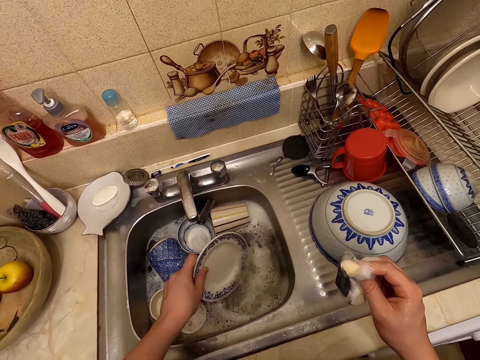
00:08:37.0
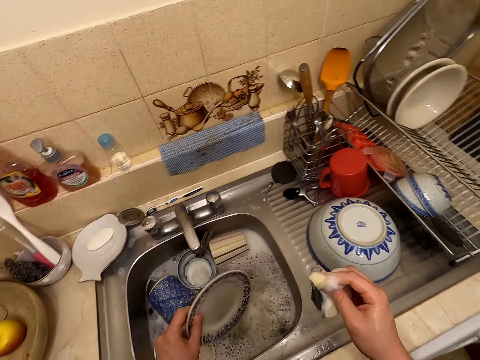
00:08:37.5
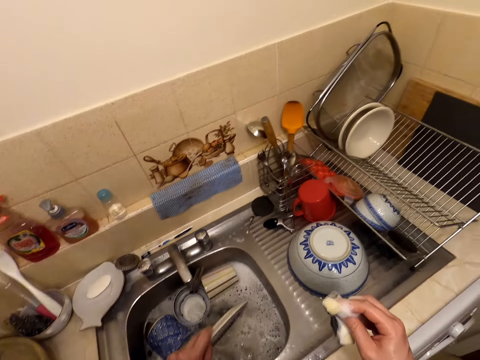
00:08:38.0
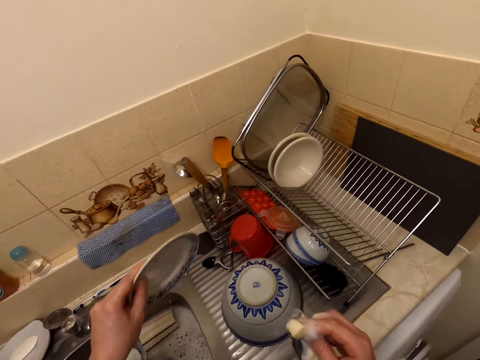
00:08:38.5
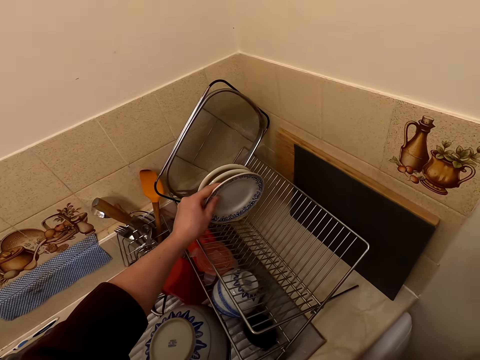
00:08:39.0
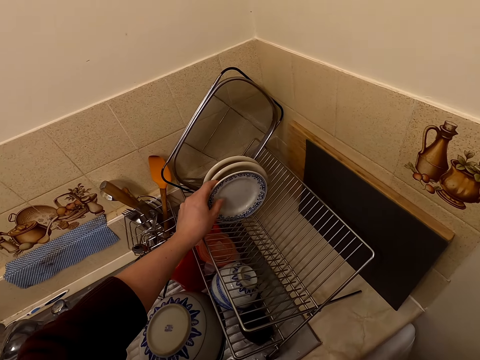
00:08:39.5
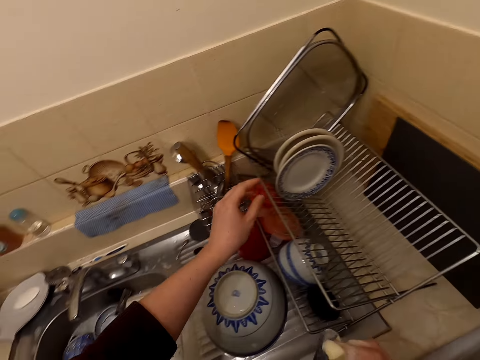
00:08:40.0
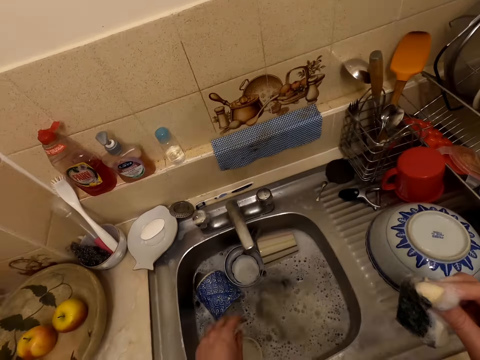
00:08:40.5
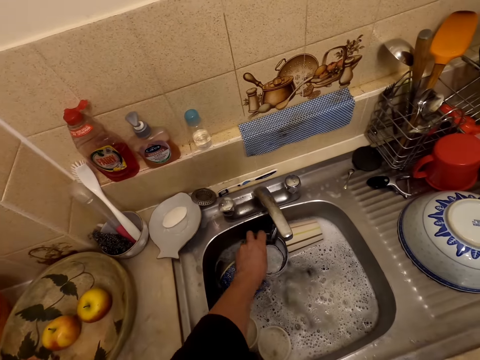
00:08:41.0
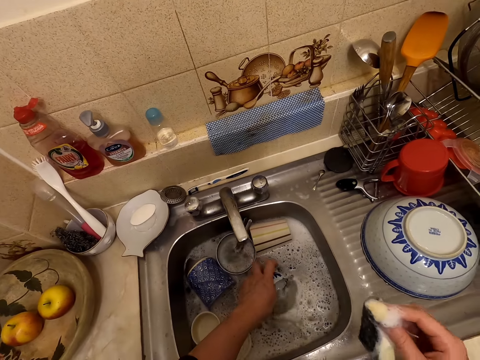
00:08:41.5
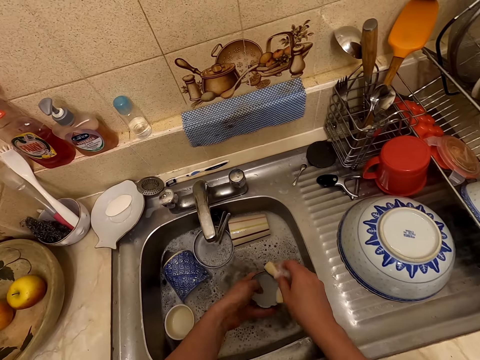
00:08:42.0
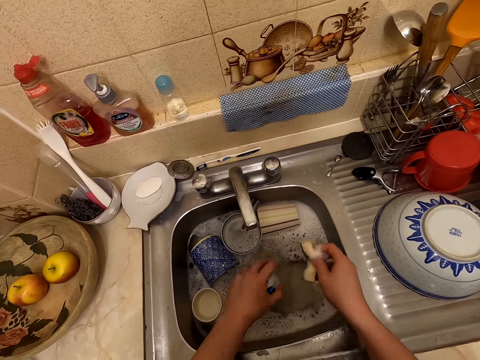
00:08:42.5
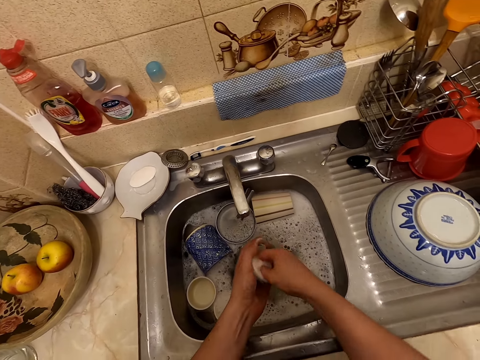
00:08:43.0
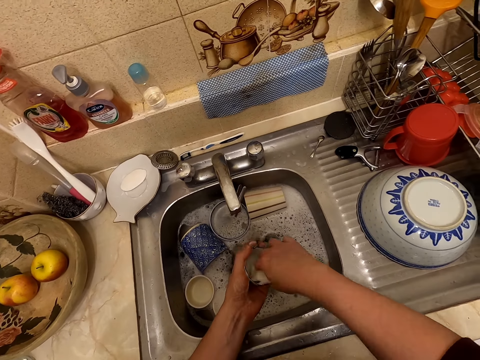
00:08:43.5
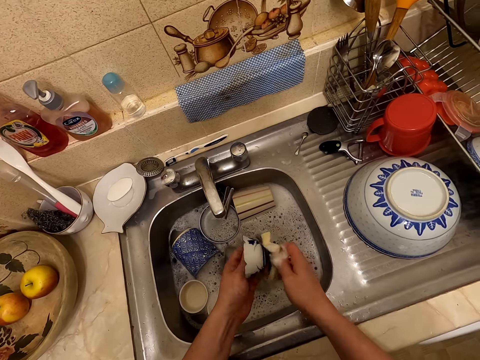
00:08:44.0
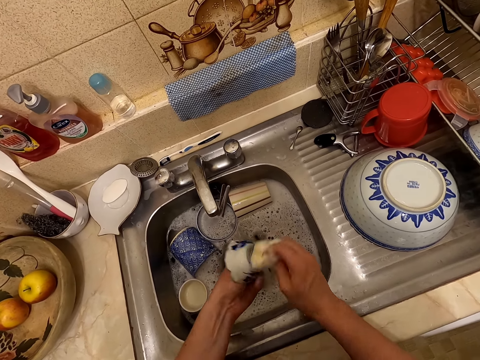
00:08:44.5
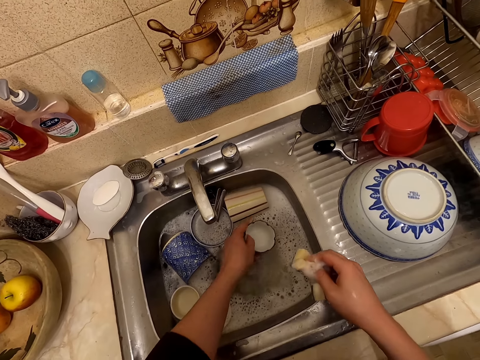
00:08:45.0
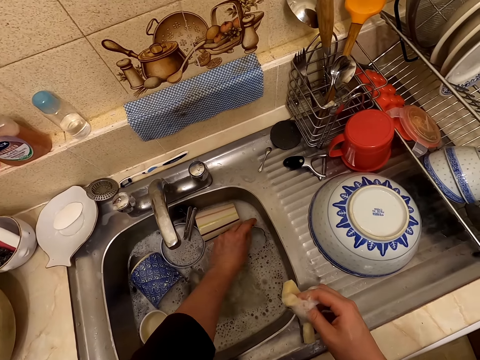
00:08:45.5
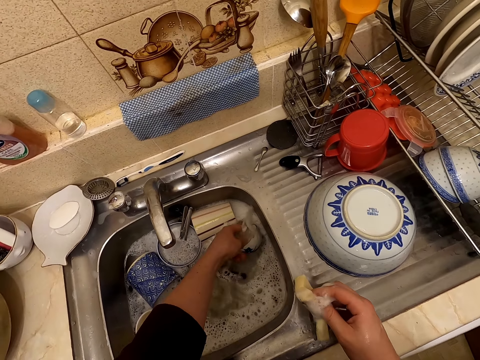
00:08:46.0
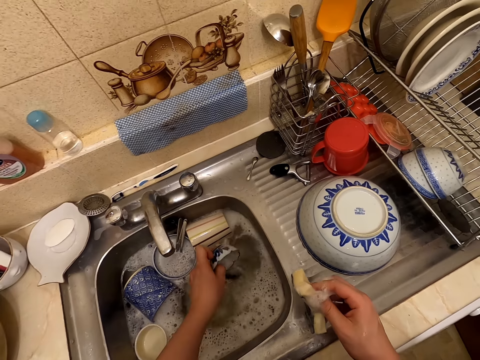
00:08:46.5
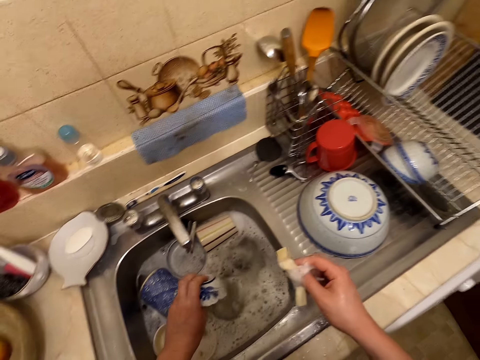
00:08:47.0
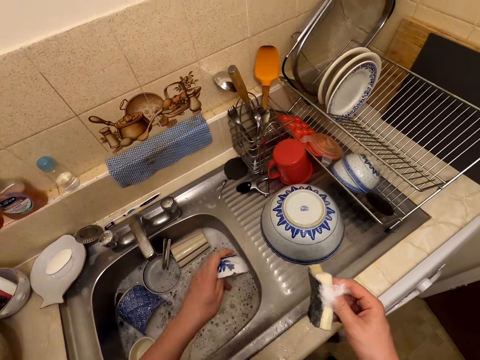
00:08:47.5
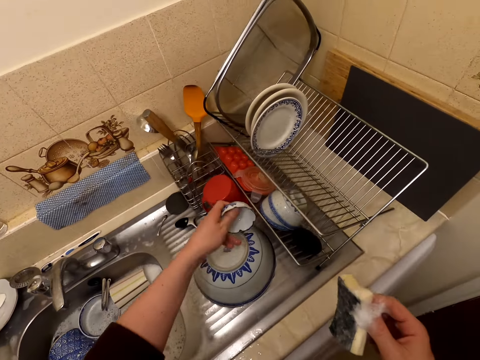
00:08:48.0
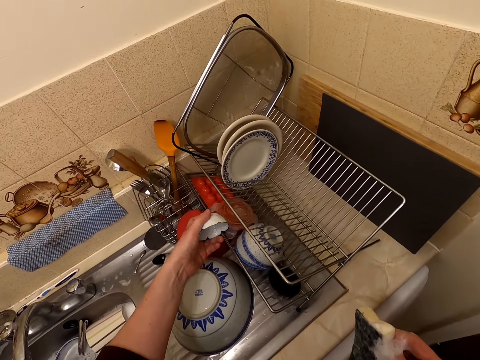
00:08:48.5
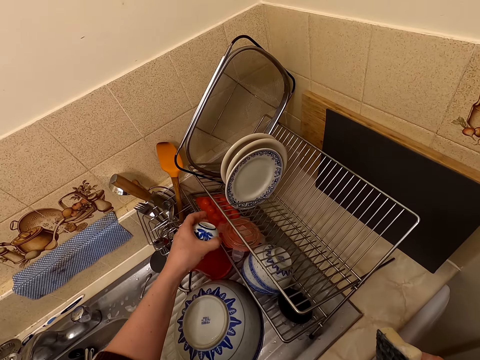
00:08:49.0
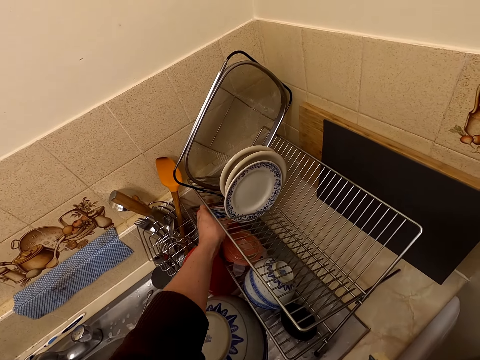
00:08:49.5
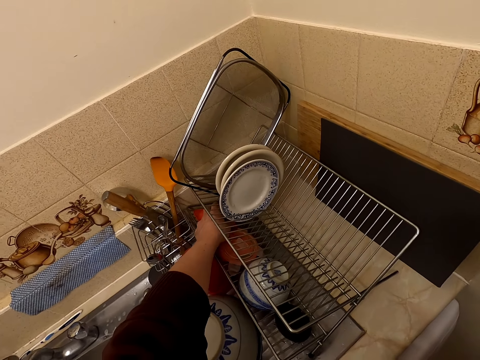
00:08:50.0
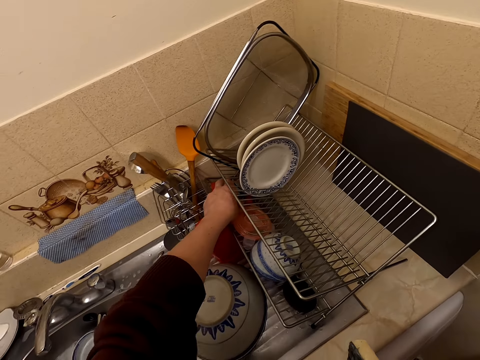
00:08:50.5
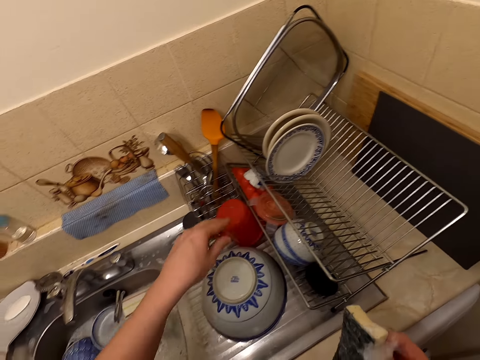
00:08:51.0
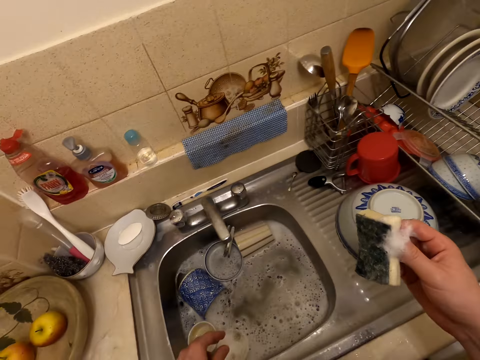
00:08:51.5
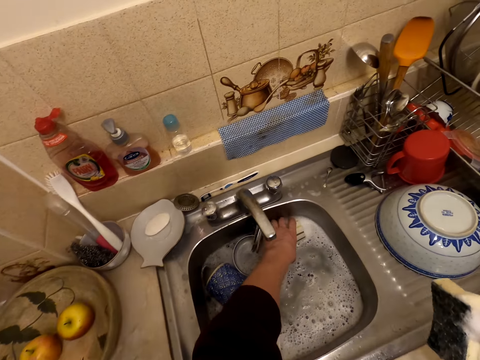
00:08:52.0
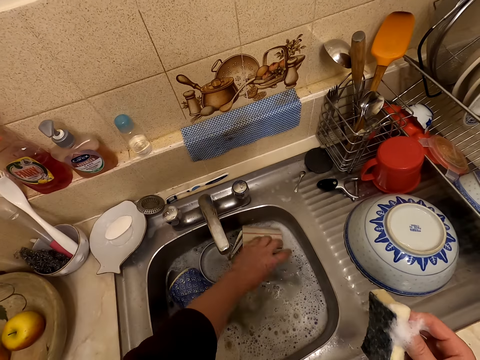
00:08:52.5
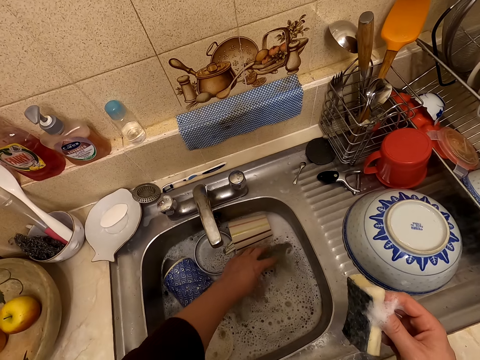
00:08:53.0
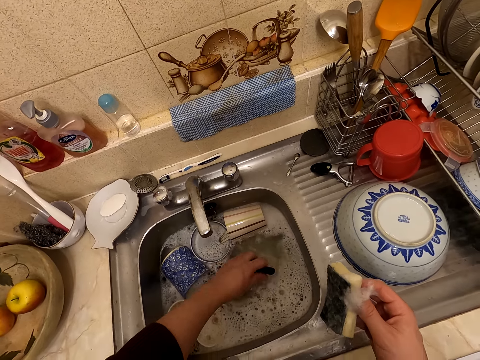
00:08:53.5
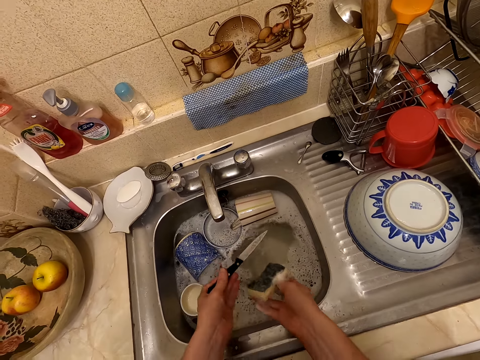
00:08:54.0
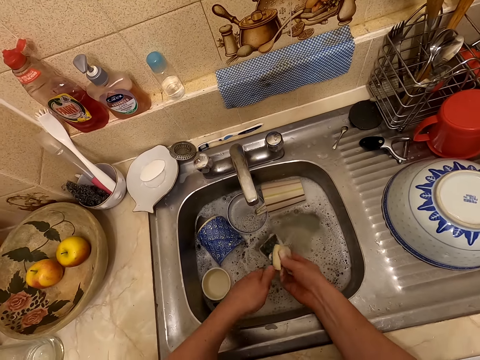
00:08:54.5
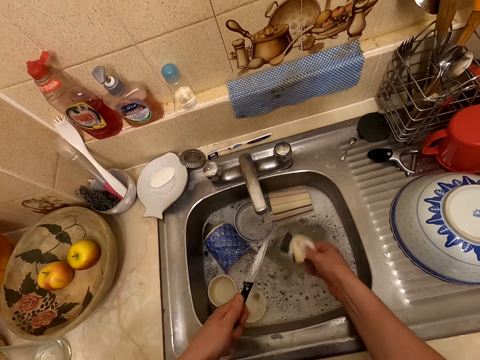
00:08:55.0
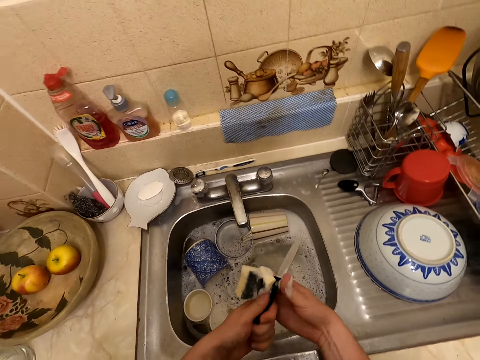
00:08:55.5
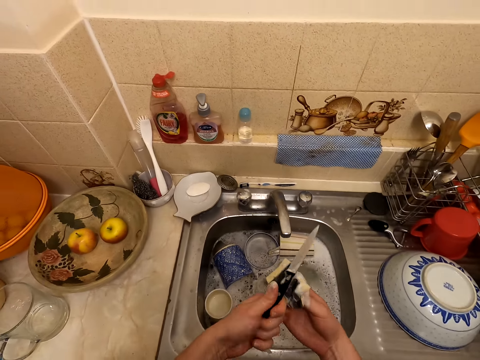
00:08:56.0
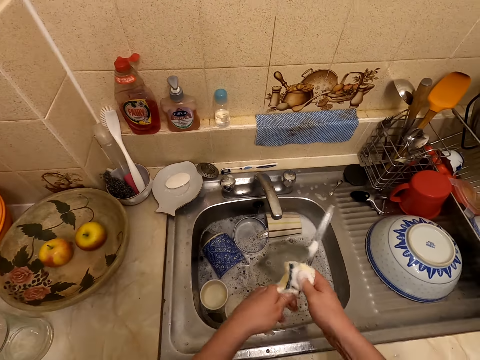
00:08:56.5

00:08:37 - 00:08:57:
The camera wearer puts a plate on the utensil rack. They take a soup bowl. They dip the soup bowl in the water. They wash the soup bowl with a washing sponge. They pour water from the soup bowl. They dip the soup bowl in the water. They put the soup bowl in the utensil rack. They touch a cup in the sink. They pick up a knife from the sink. They wash the knife with the washing sponge.

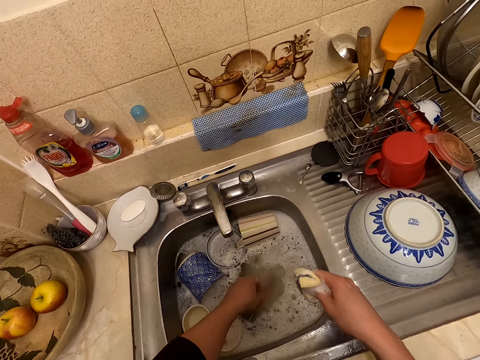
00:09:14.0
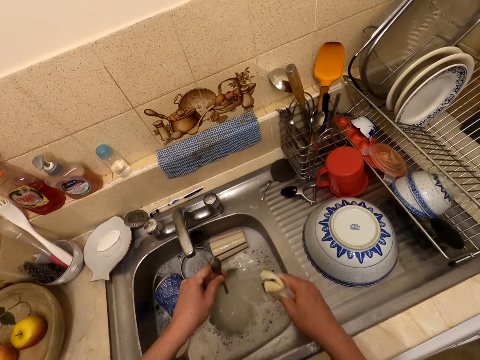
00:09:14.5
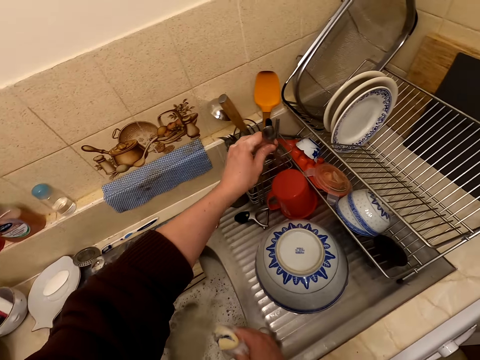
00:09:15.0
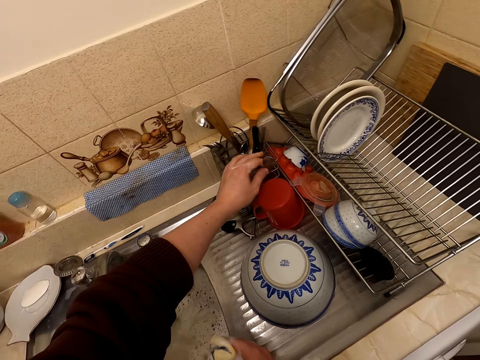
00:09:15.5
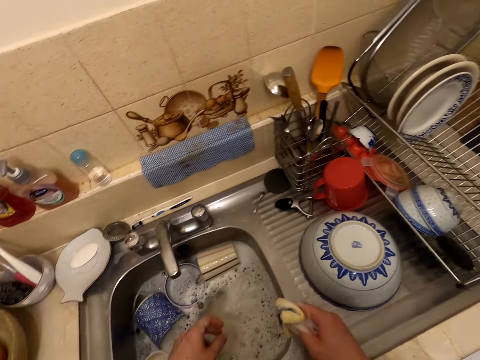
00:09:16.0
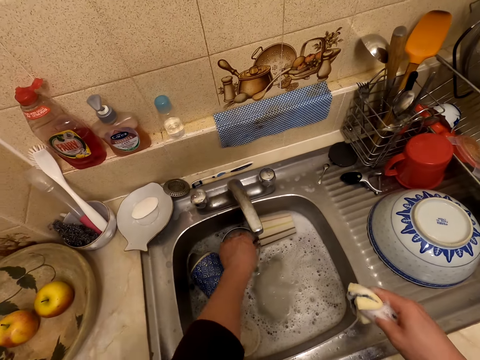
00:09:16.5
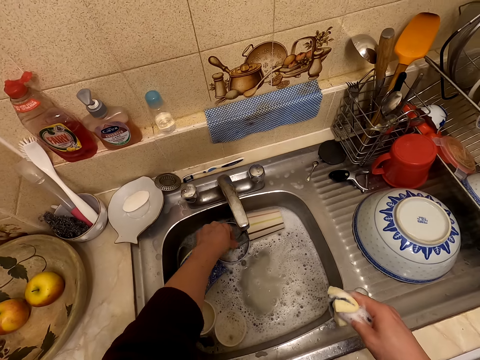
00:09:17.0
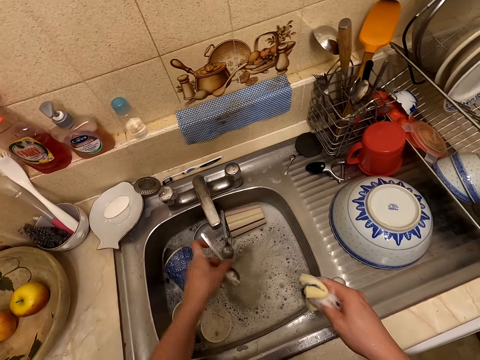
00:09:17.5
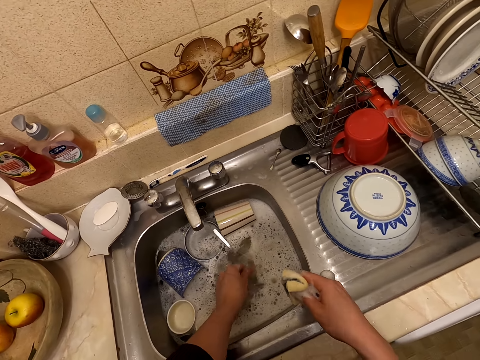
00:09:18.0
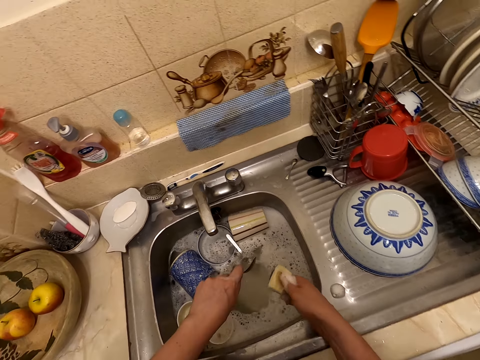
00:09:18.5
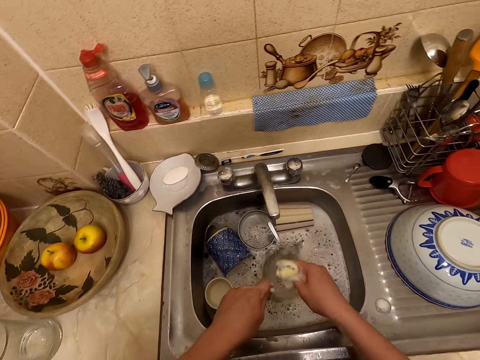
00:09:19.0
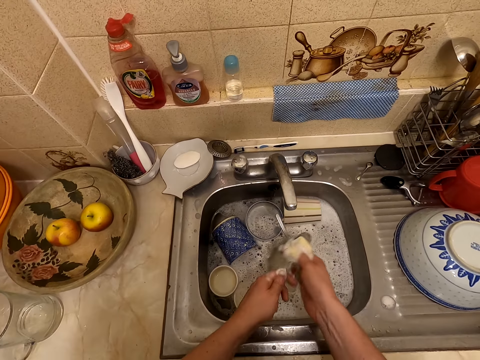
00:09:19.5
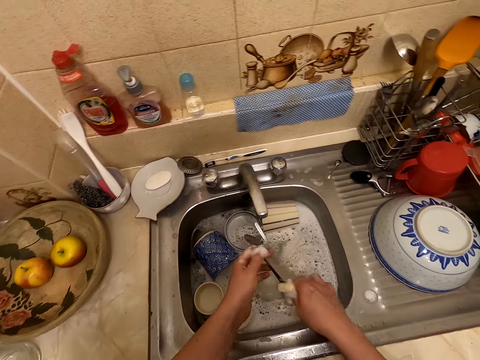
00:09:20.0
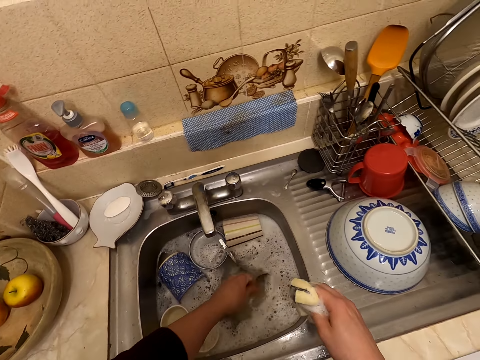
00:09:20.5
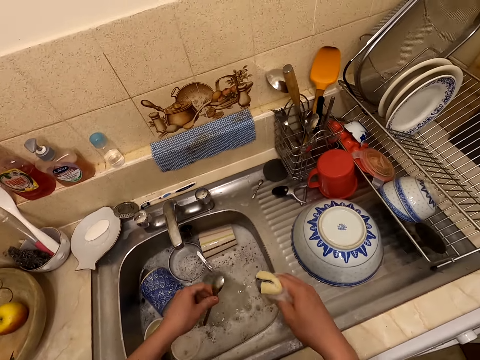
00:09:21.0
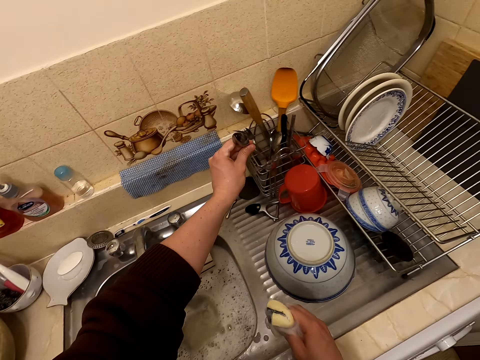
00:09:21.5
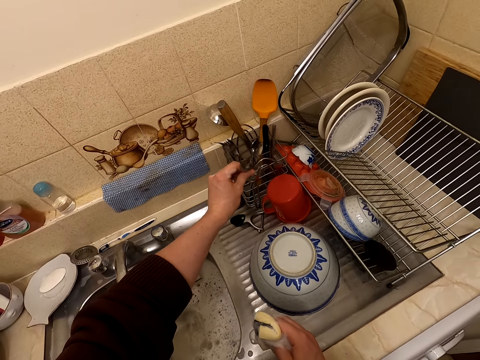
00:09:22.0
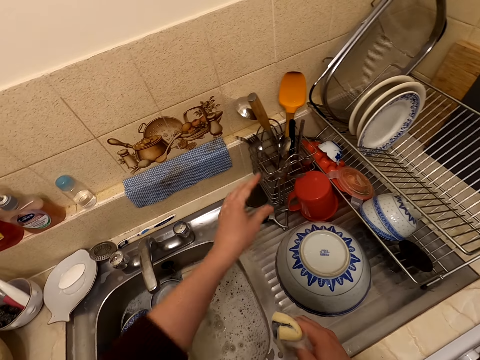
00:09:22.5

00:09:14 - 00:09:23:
The camera wearer puts the spoon on the rack. They take the spoon. They wash the spoon. They put the spoon on the rack.
